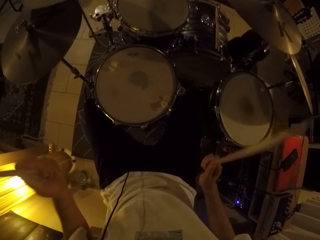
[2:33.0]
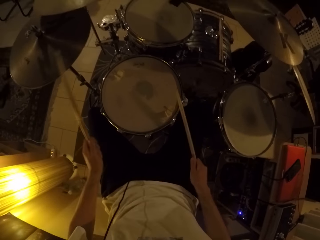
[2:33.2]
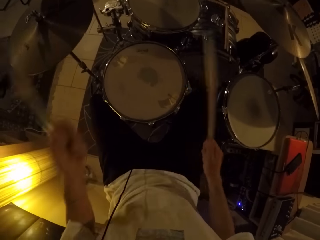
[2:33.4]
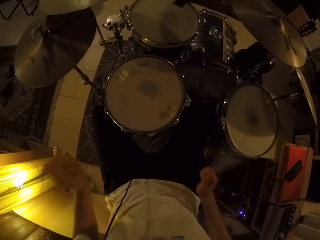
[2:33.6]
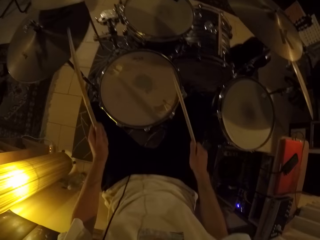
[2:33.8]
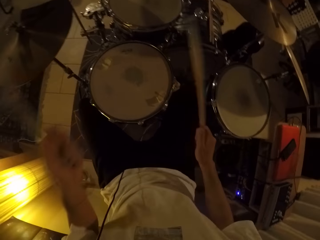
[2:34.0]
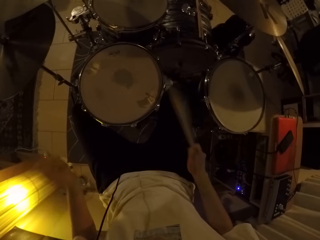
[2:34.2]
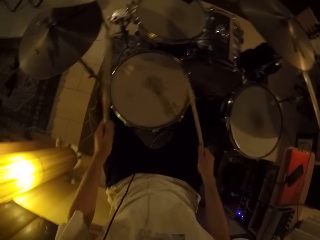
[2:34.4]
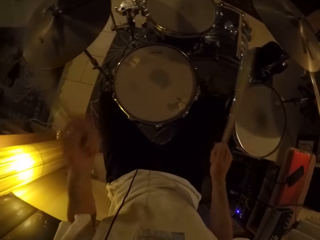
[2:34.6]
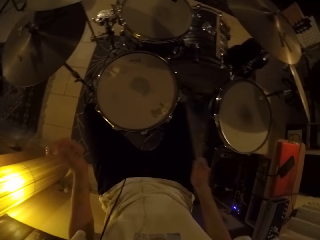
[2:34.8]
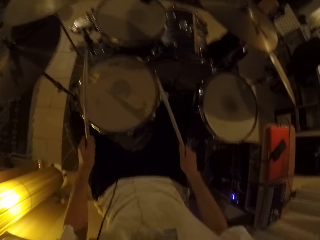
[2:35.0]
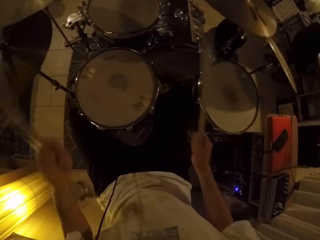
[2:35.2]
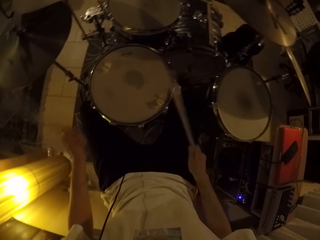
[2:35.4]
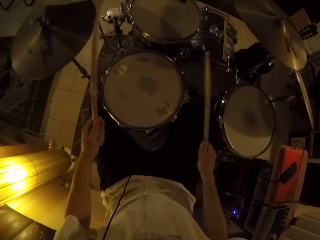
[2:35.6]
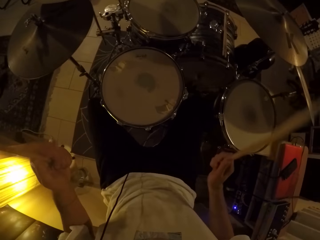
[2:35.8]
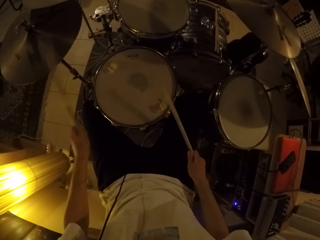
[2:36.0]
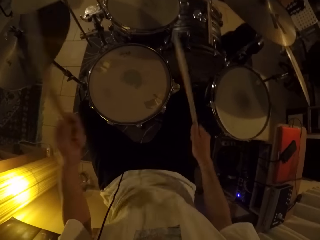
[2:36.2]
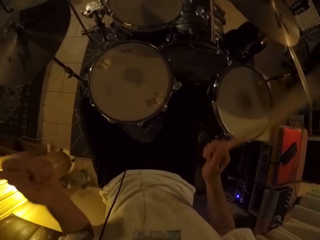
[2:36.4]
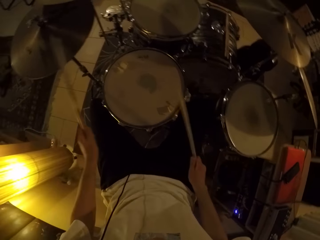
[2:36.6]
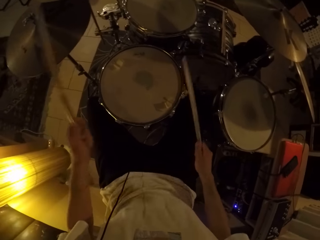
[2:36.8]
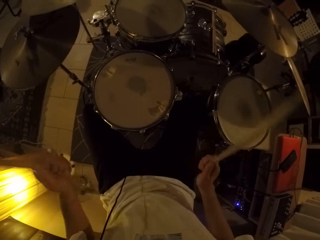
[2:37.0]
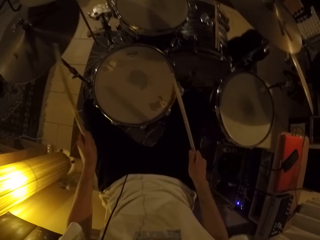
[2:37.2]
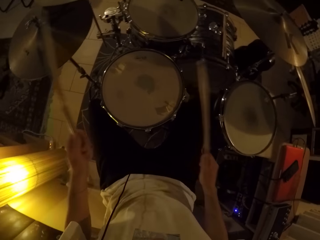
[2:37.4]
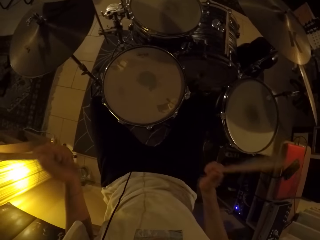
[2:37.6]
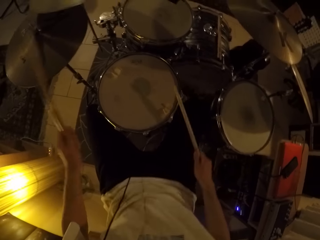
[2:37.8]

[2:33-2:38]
The camera wearer hits the drum set with the drumsticks in both hands.

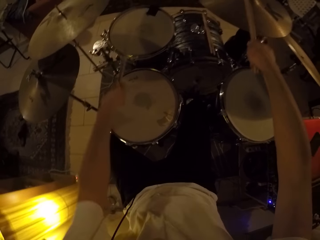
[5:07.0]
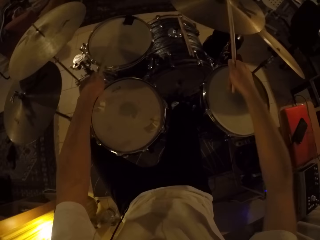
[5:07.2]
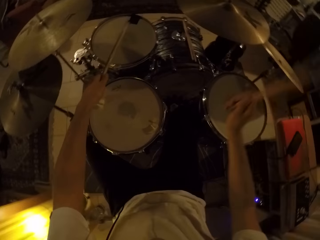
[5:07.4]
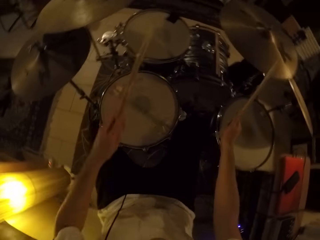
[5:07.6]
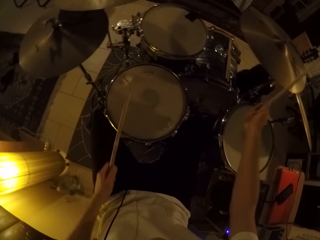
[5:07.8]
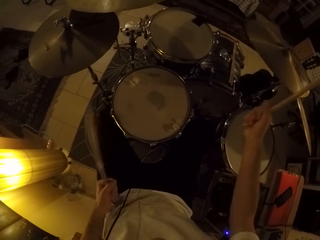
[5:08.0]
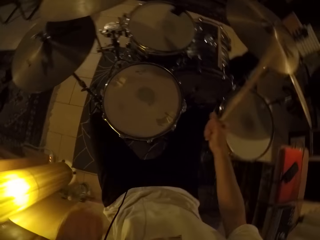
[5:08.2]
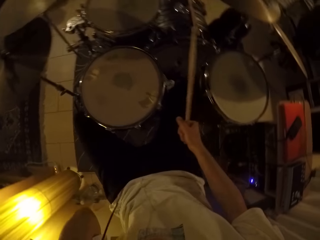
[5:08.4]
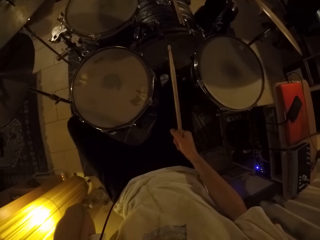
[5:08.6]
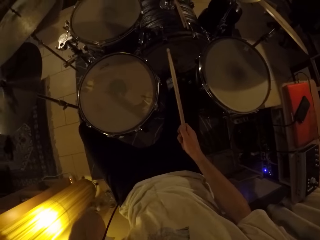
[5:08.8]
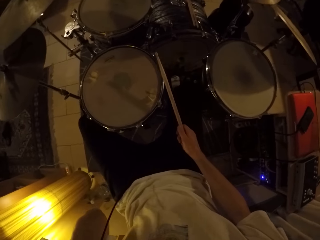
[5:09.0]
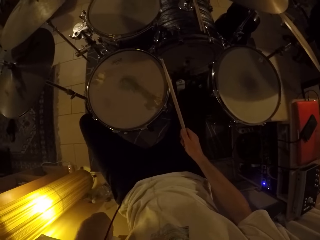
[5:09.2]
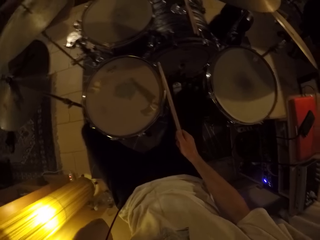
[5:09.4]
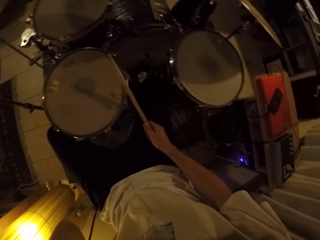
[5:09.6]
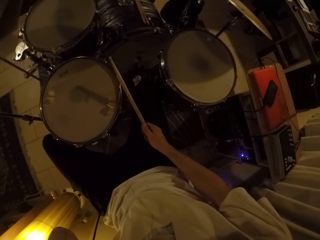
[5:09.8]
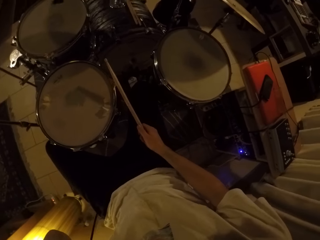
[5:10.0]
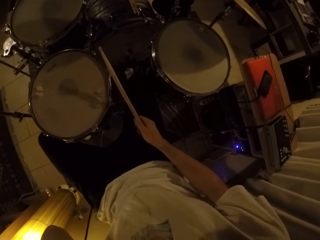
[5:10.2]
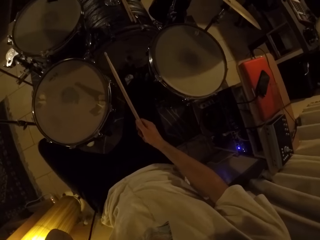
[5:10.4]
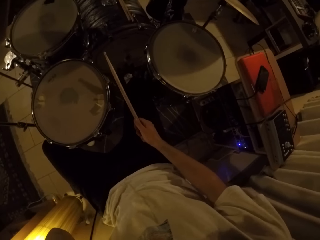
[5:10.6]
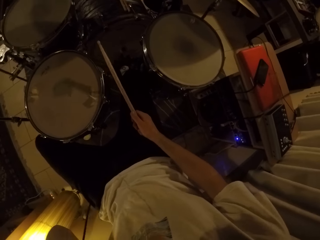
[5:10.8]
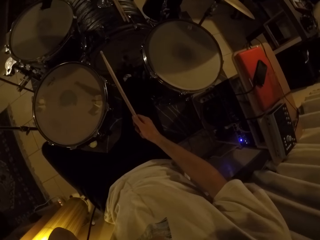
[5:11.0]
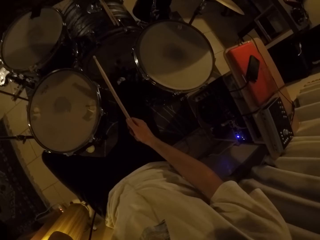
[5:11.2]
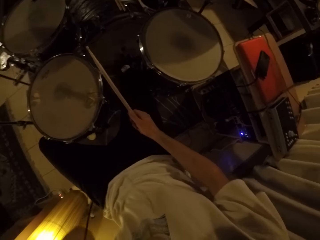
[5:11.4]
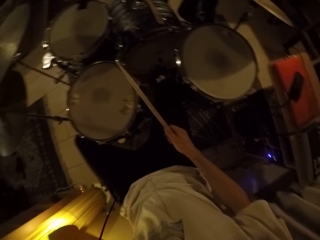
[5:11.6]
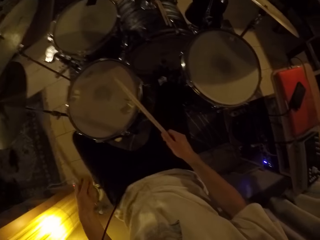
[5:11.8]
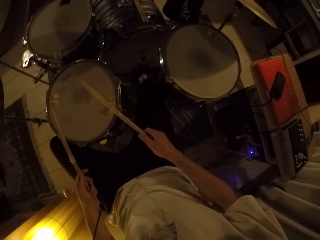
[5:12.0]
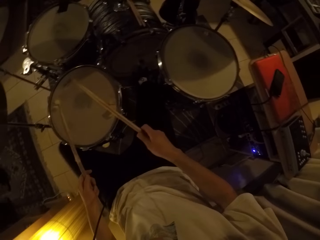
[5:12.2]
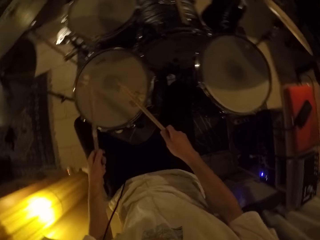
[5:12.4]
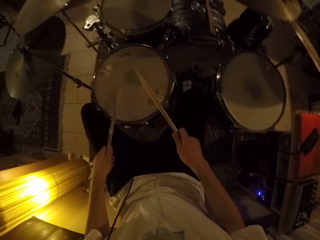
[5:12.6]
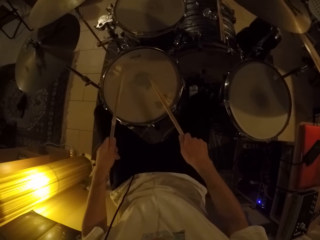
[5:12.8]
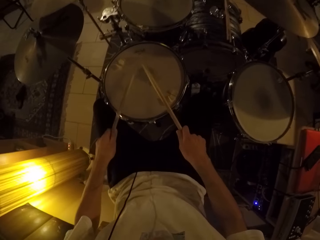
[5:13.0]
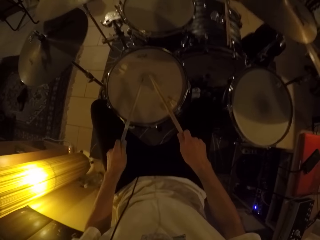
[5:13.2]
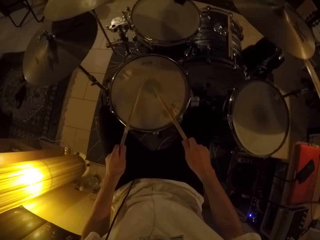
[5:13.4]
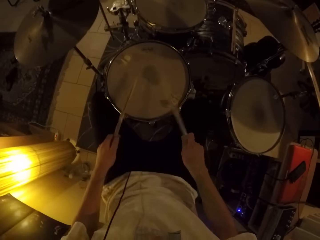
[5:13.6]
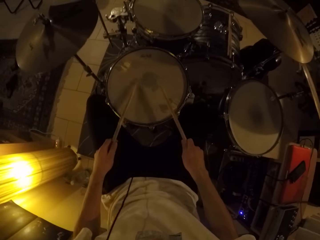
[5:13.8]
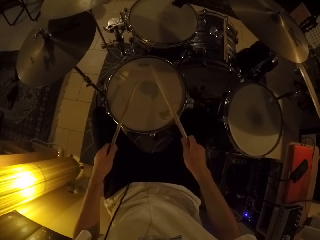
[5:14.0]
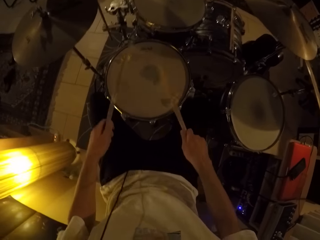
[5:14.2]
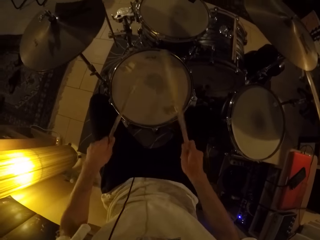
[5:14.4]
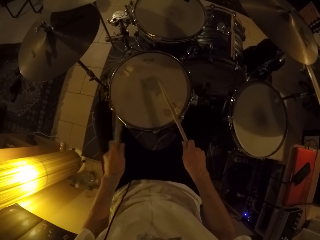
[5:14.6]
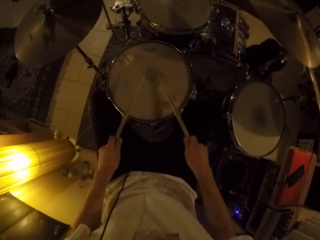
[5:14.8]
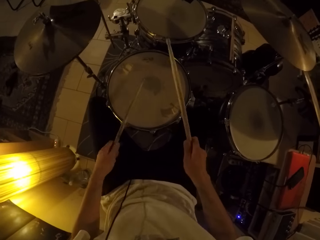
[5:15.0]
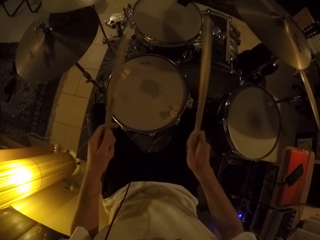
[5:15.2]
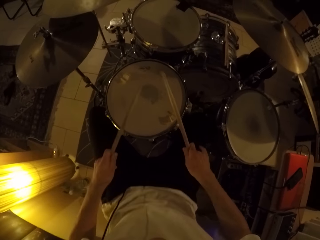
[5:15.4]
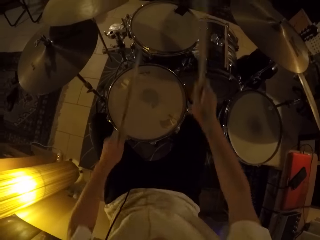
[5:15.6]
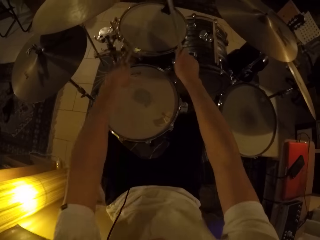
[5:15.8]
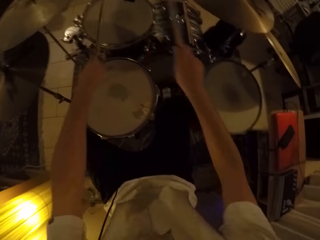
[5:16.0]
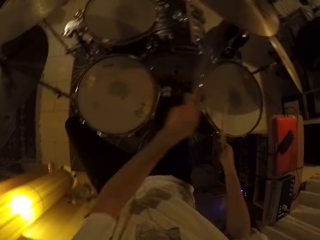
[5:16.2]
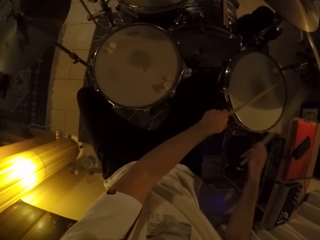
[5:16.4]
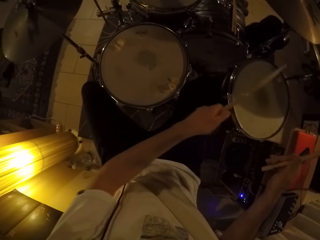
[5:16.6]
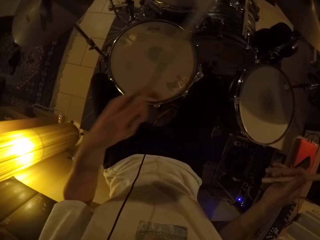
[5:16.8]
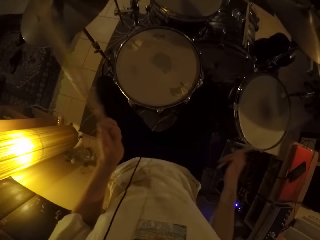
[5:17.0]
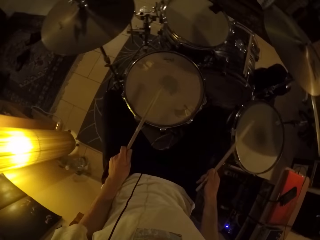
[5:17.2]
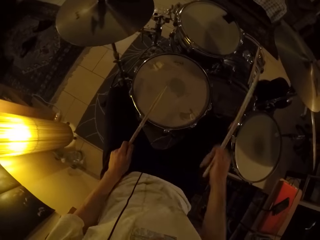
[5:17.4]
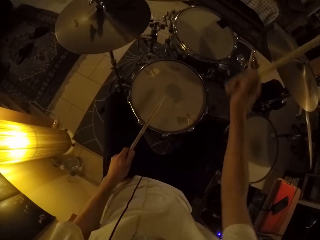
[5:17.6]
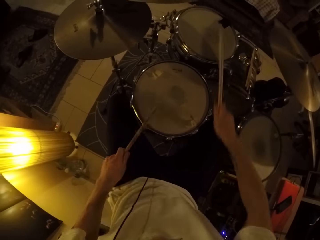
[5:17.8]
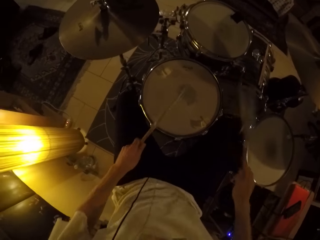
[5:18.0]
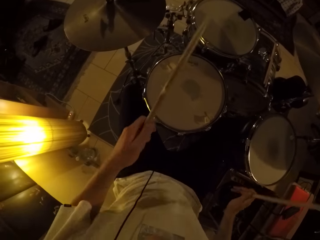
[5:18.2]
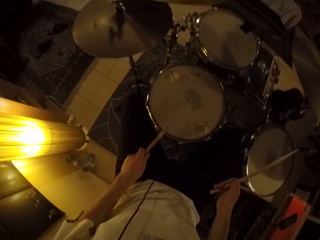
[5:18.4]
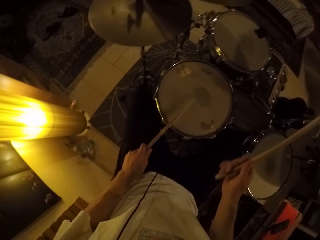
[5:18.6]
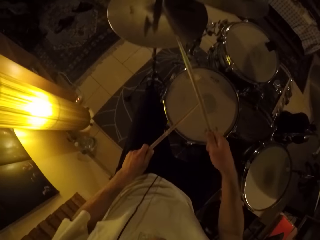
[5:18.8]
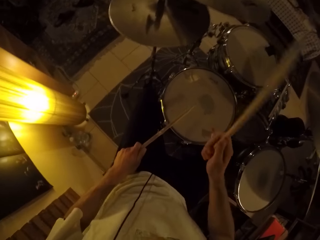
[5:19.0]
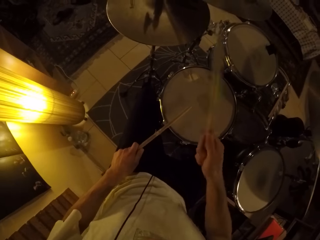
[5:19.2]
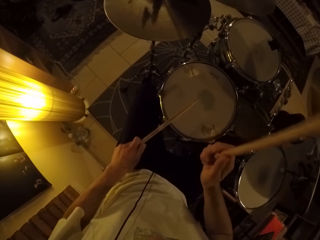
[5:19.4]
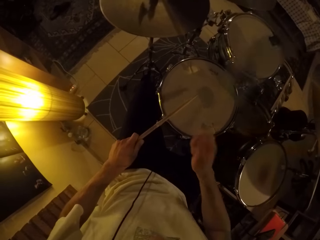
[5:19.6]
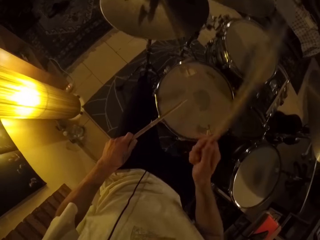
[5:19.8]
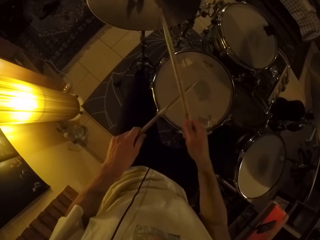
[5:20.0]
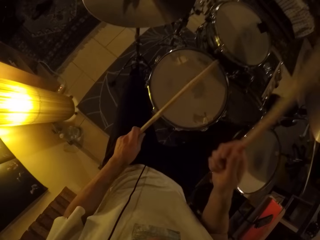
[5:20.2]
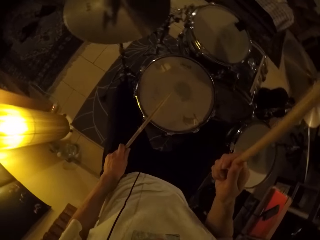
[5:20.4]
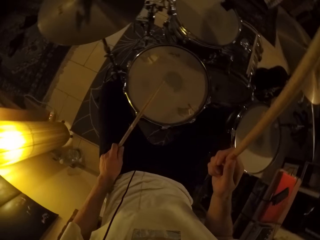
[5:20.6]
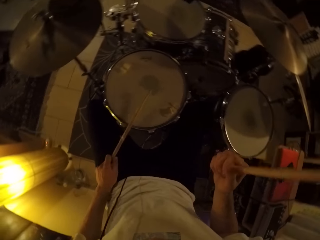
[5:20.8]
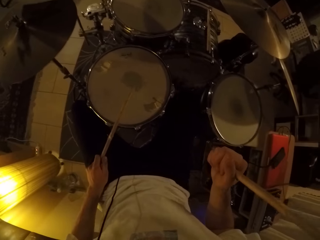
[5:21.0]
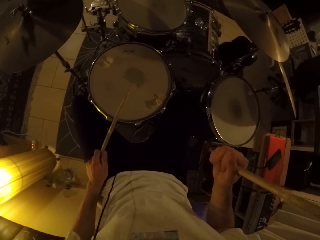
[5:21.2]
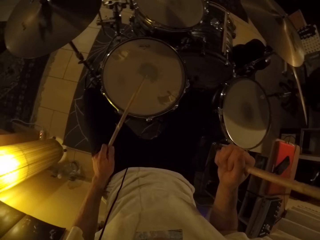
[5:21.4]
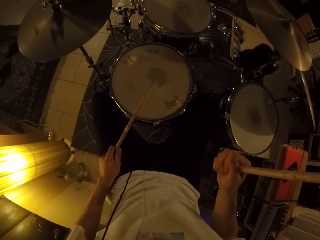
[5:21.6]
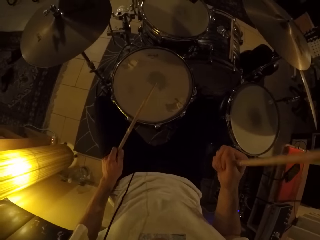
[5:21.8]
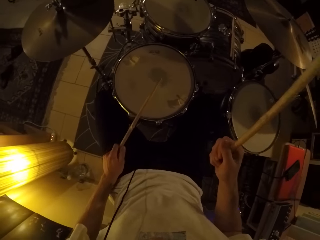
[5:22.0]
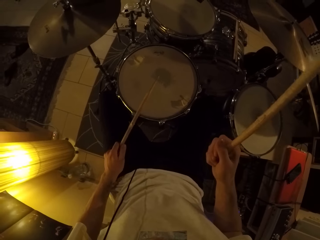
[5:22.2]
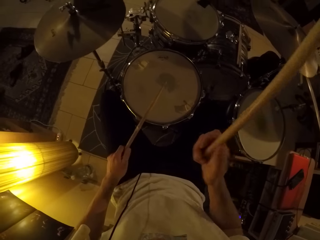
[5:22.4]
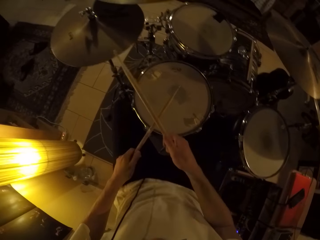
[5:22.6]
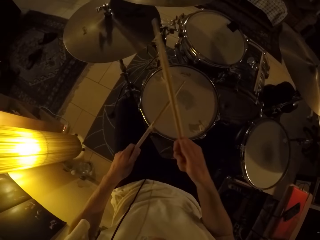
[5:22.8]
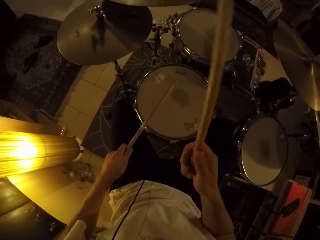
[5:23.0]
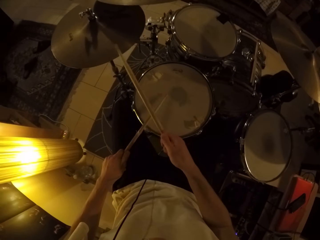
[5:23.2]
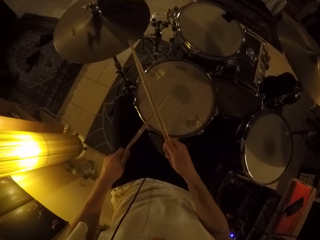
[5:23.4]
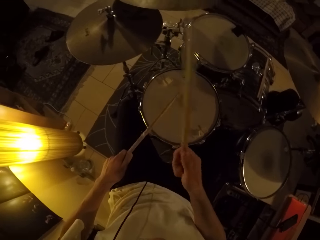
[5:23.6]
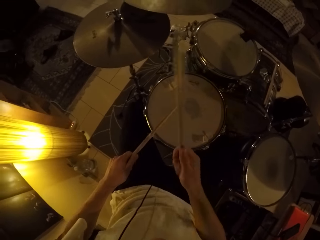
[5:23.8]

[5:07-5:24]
The camera wearer stamps the left foot. He touches his face with his left hand. He drums on the drum set with the drumsticks in both hands. He plays the drum and plays the cymbal.
